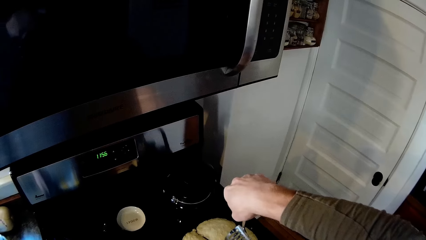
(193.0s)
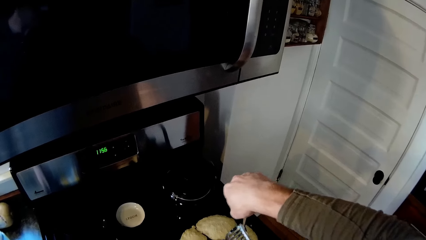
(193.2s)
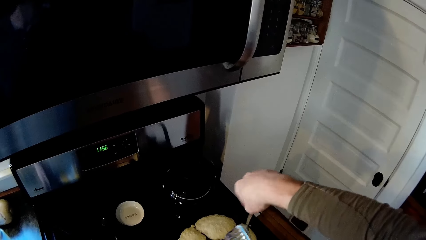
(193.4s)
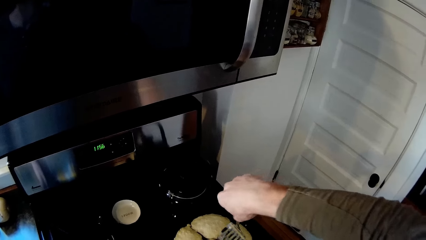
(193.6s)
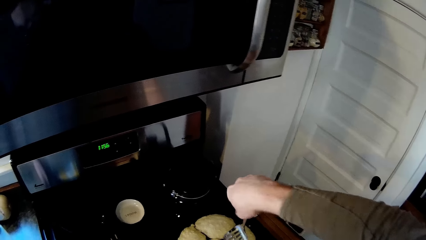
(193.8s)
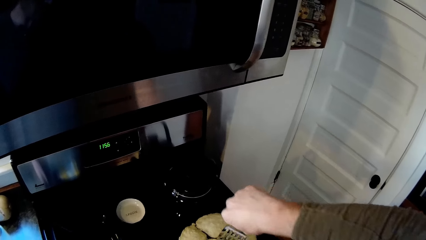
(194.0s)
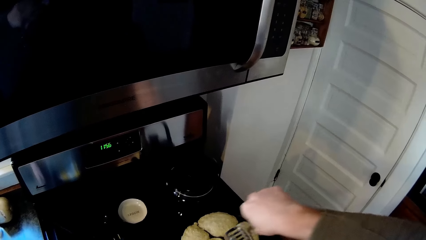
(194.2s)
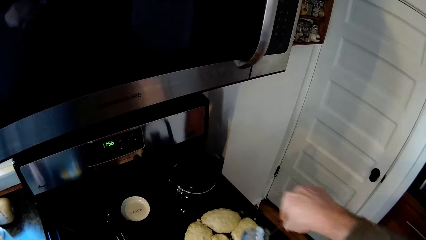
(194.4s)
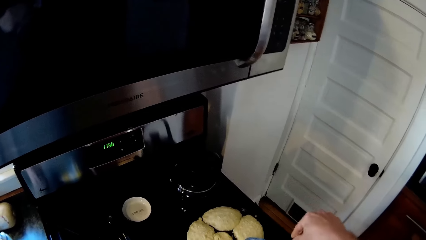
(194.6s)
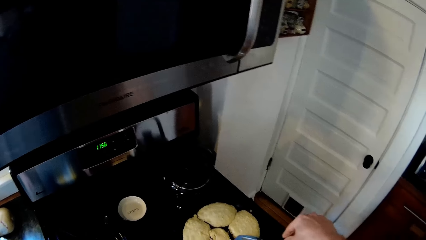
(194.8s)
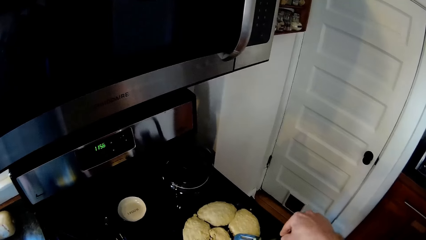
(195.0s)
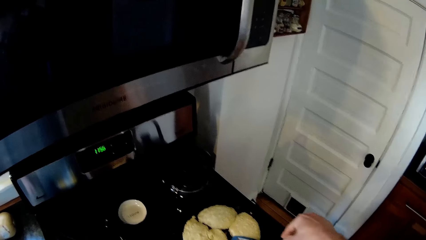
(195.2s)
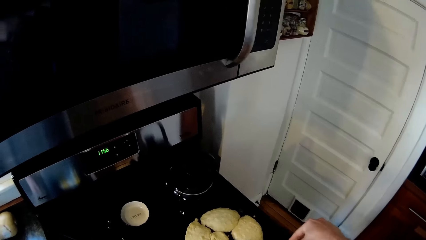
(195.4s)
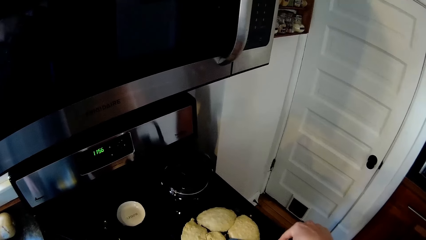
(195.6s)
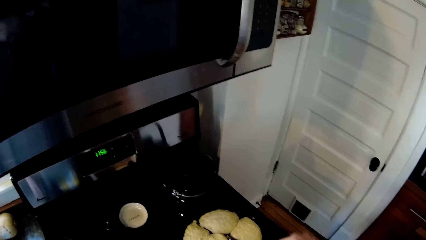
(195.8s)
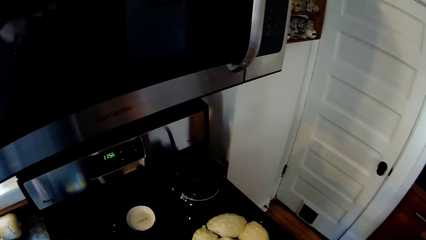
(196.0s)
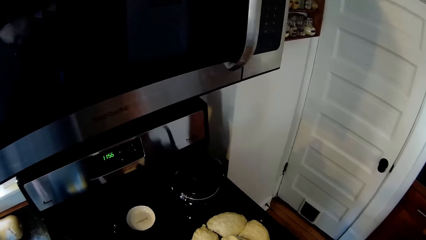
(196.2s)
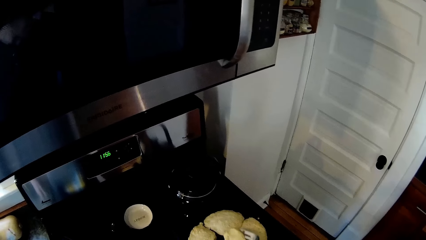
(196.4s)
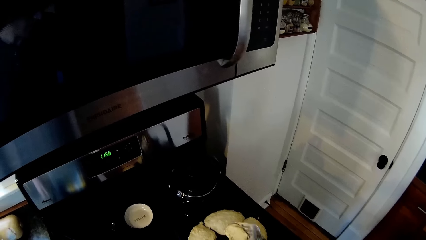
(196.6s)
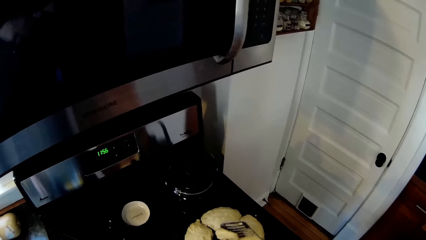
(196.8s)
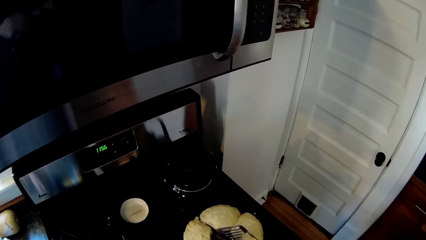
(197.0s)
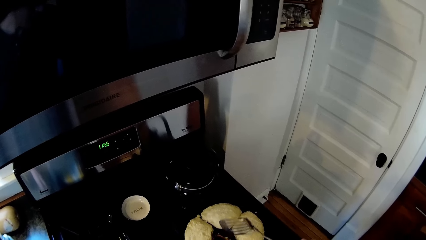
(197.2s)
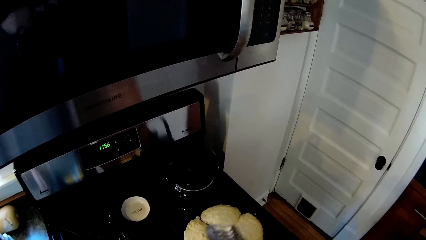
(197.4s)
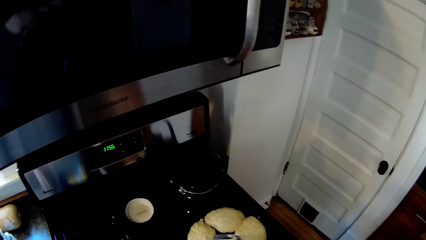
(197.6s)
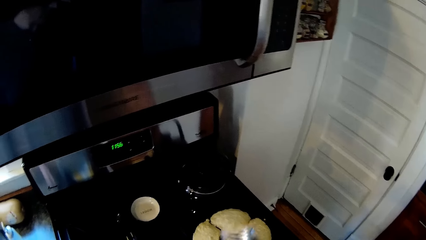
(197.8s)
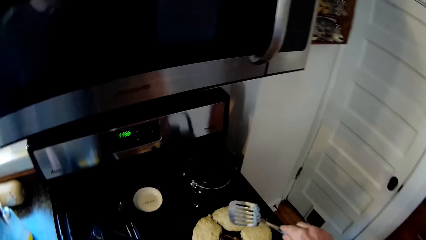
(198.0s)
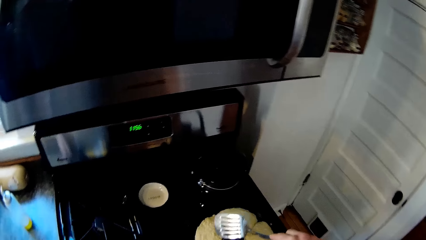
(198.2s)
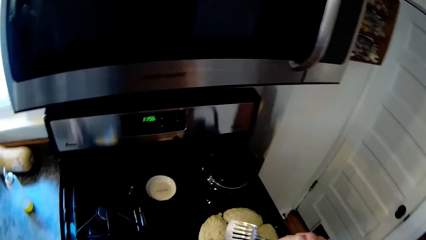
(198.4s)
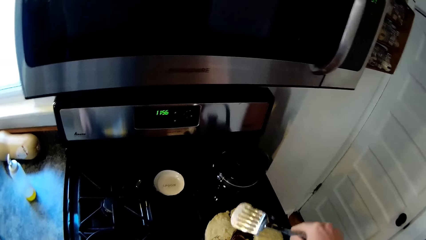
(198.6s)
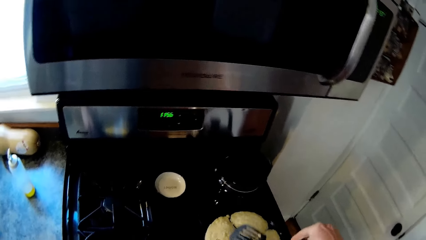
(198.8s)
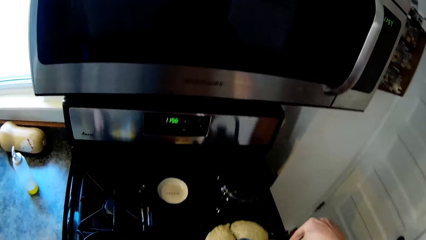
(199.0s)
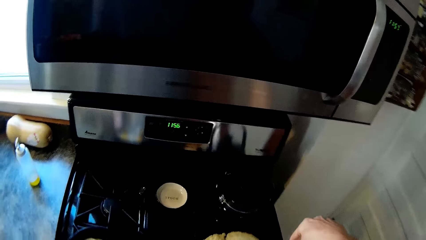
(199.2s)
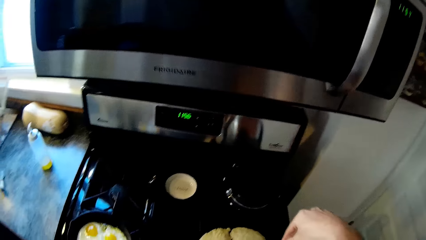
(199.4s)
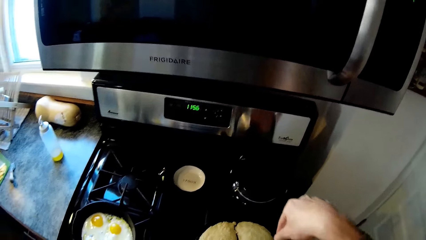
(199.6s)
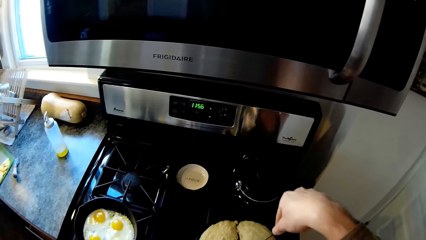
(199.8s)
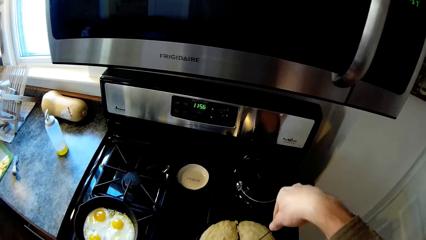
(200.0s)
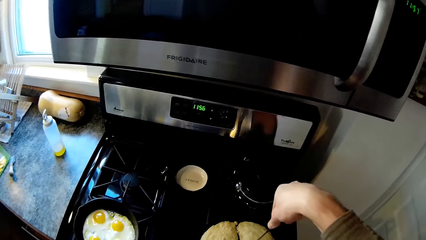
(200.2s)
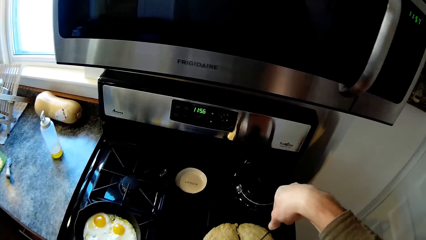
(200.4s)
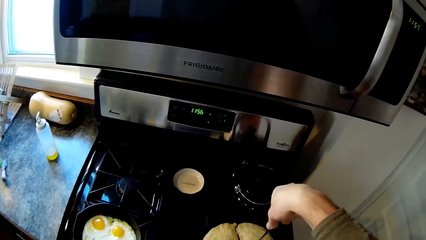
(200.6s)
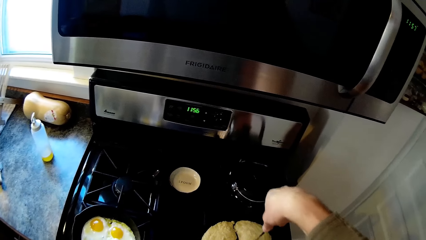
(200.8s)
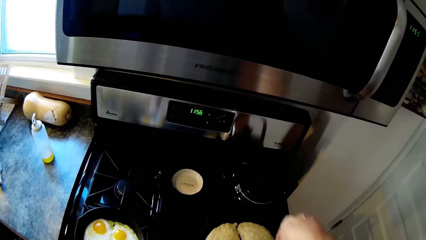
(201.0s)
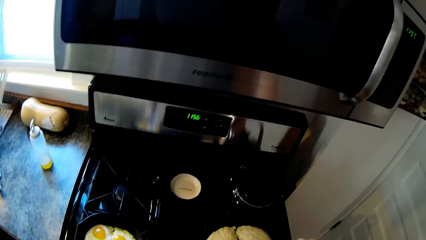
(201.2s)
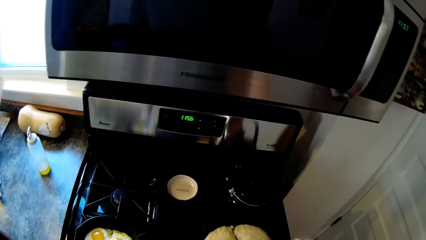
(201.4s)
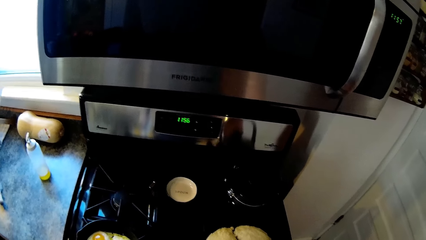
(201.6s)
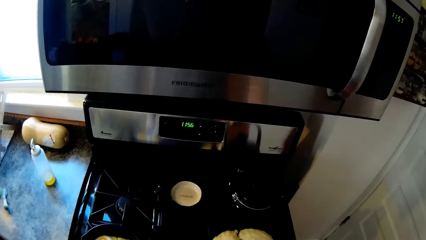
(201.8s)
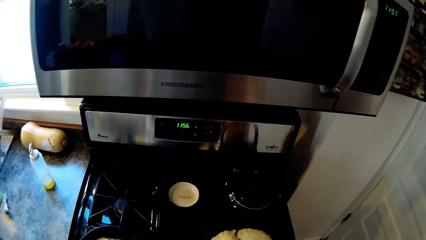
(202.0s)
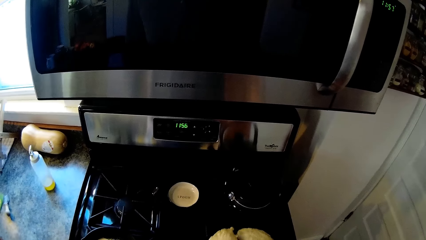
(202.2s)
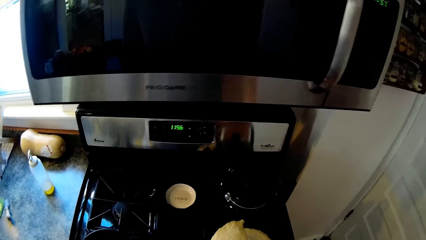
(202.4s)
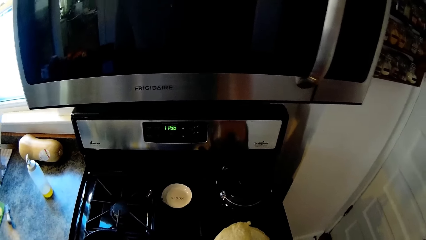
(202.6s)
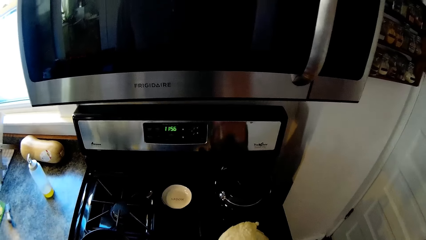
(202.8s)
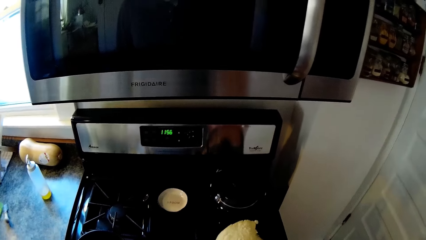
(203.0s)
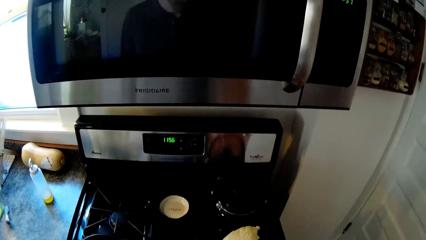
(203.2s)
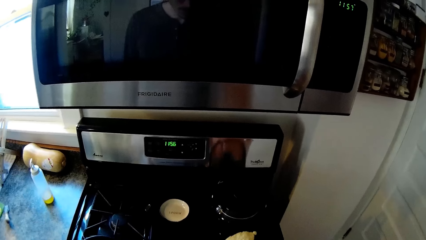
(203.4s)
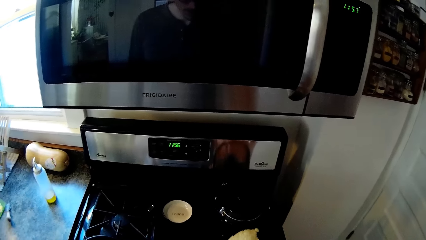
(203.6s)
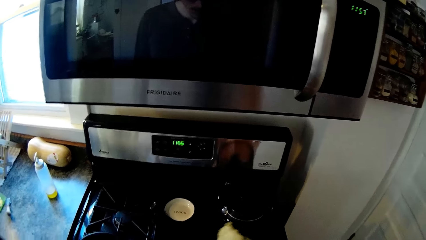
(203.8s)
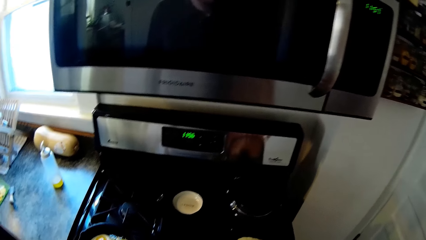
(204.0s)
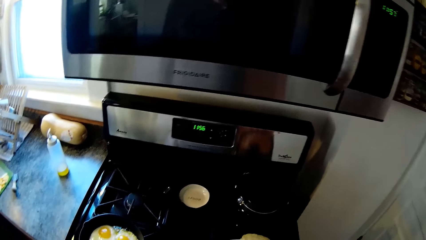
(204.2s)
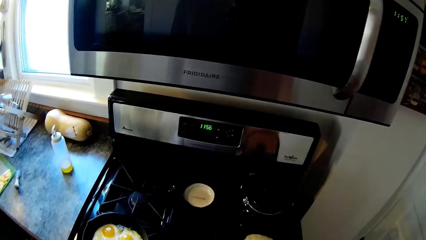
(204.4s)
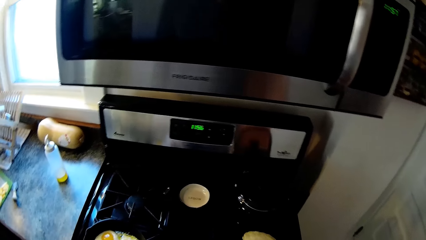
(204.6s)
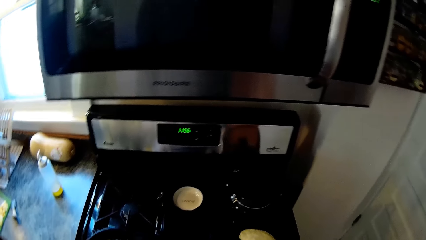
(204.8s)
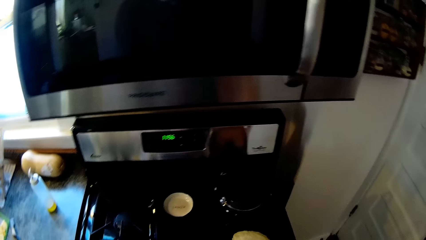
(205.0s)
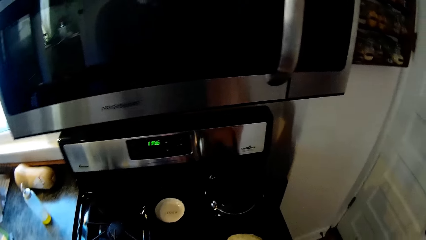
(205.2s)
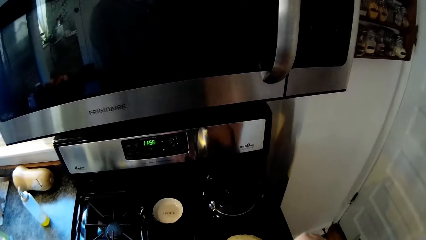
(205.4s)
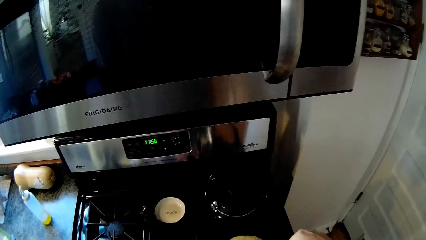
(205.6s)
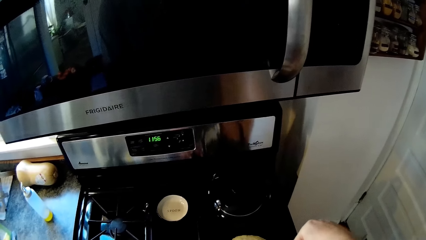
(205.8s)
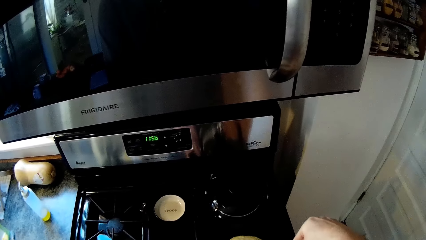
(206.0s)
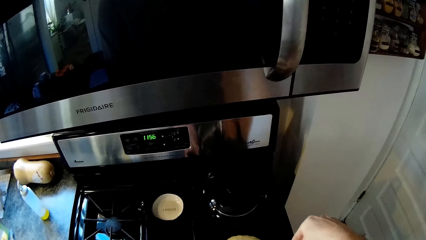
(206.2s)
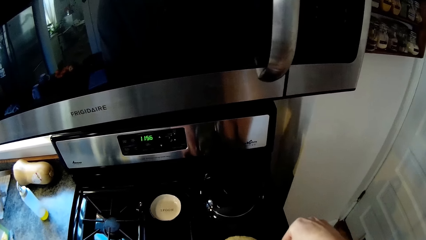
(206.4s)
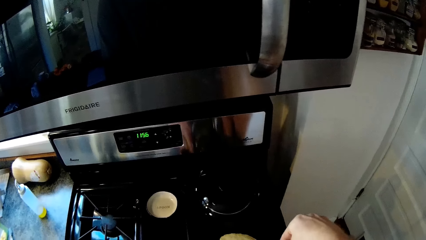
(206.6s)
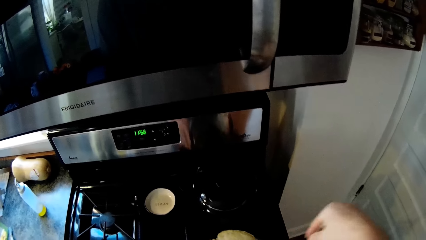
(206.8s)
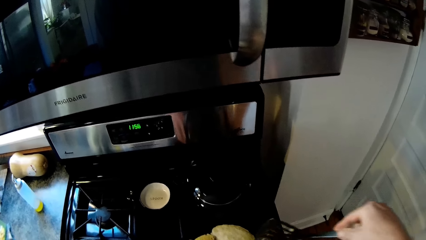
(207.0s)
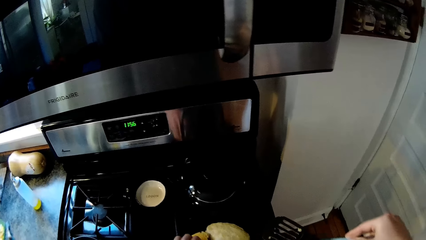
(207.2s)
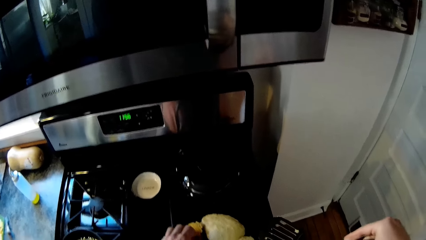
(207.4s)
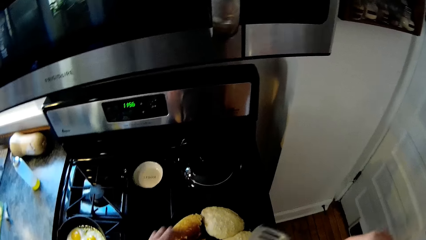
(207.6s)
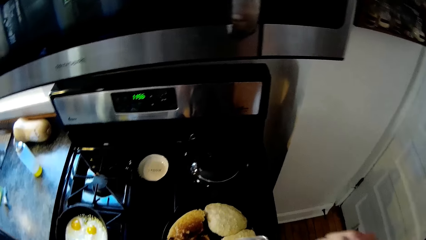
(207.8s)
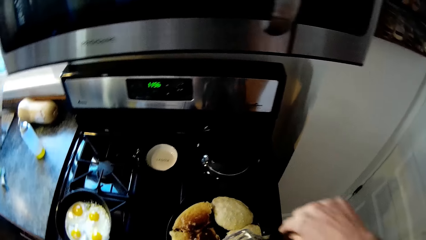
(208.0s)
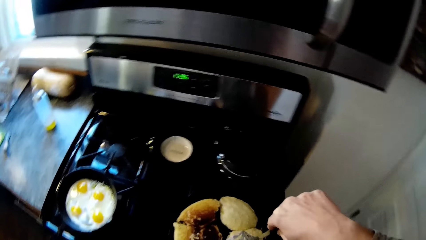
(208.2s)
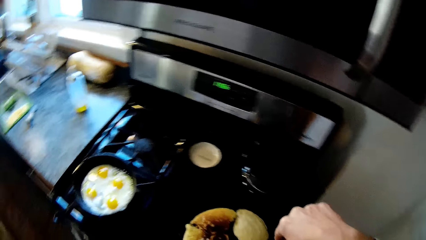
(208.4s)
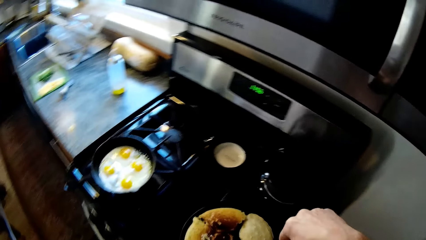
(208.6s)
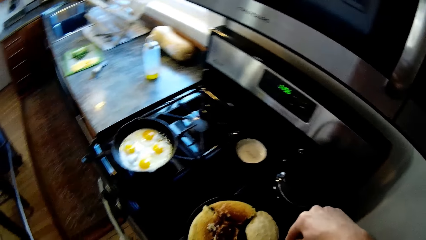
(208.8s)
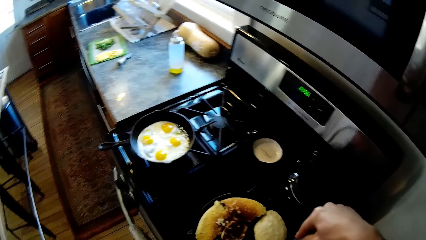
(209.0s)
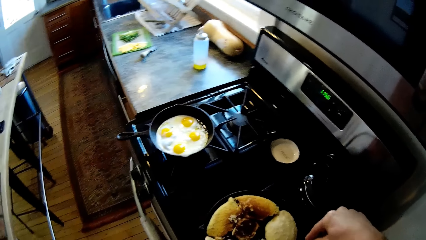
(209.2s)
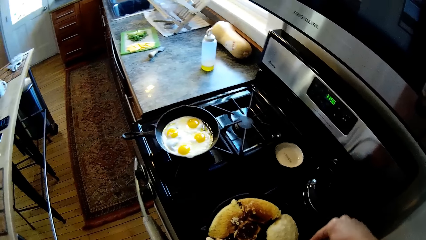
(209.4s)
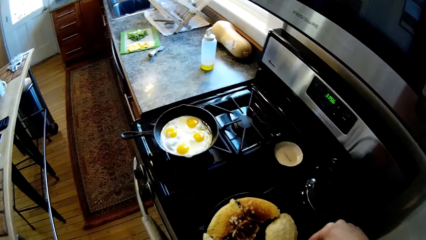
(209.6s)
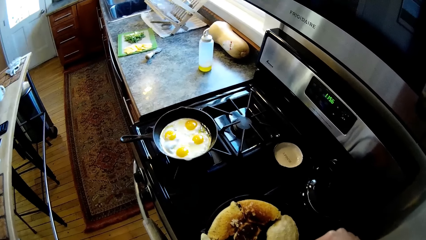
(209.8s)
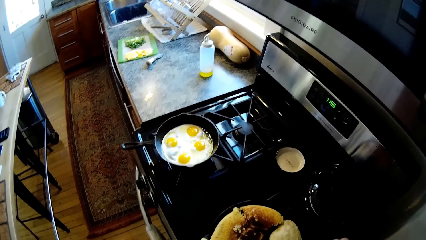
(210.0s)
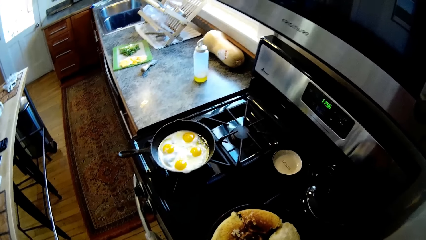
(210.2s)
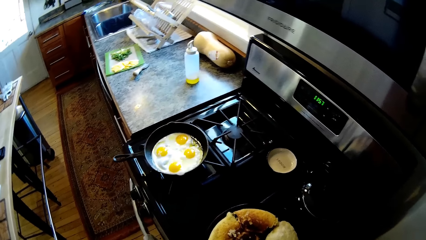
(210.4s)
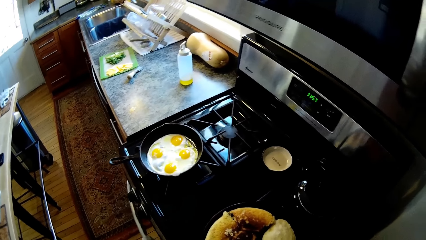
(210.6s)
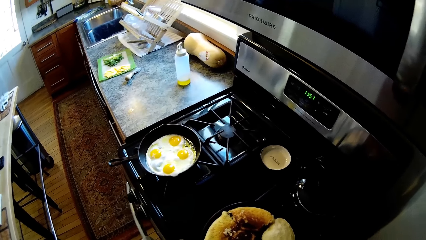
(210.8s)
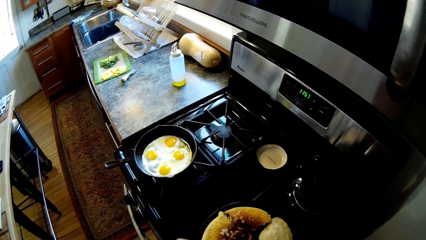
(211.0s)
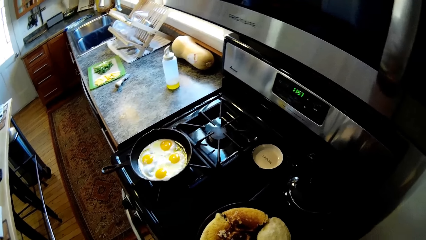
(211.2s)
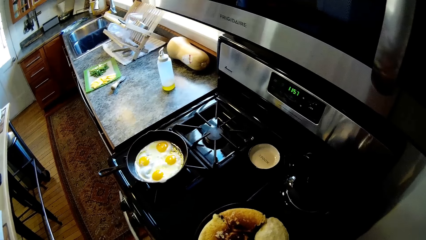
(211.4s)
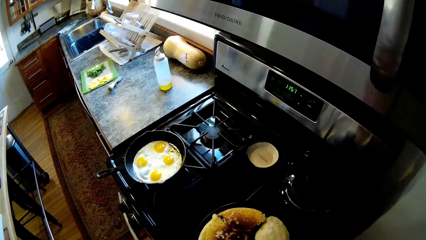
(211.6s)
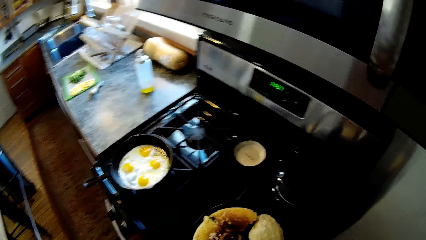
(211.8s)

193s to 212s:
The camera wearer turns the piece of pancake with the pancake turner in his right hand. He scrapes the piece of pancake with the pancake turner in his right hand. He turns the piece of pancake with the pancake turner in his right hand. He touches the piece of pancake with his left hand.
